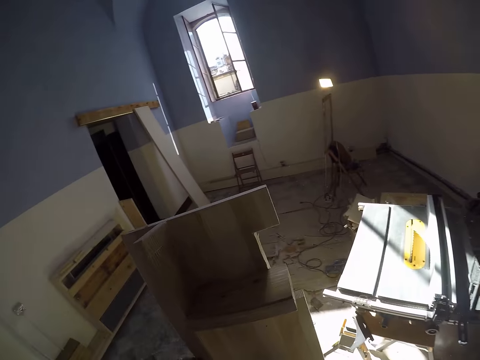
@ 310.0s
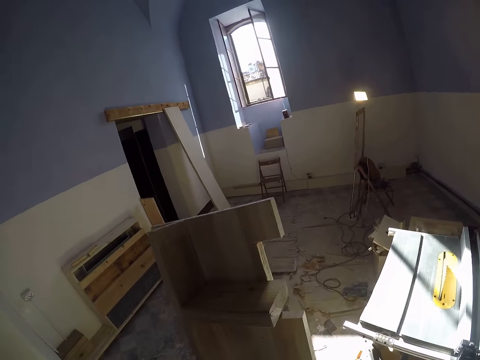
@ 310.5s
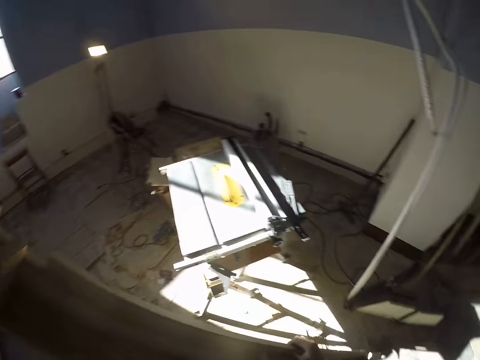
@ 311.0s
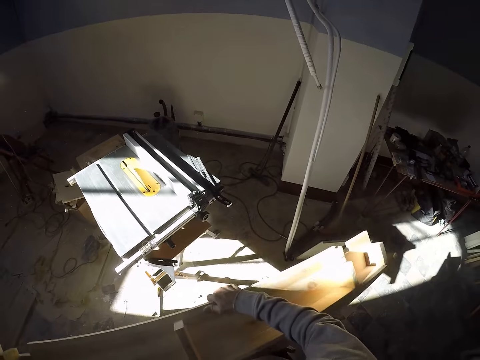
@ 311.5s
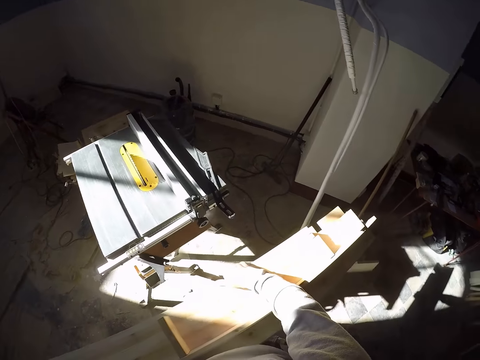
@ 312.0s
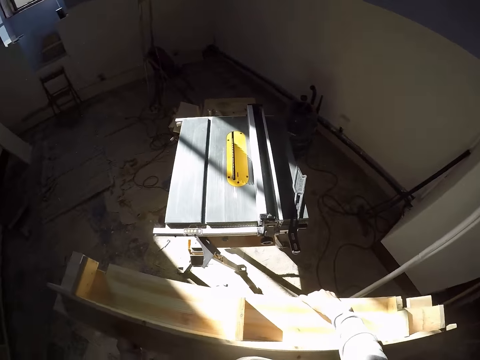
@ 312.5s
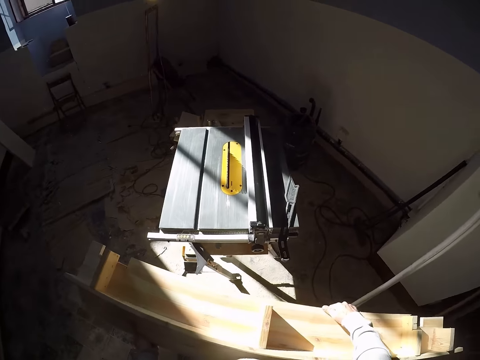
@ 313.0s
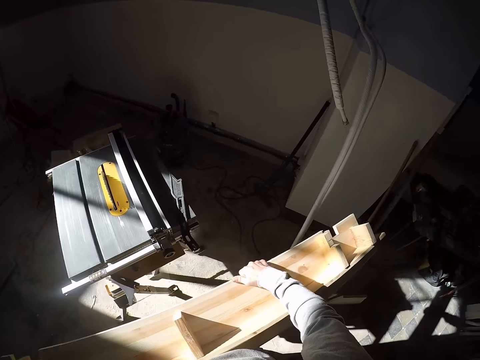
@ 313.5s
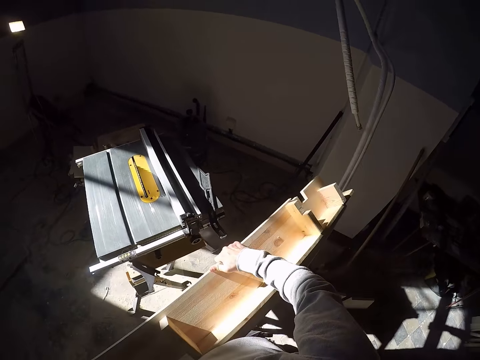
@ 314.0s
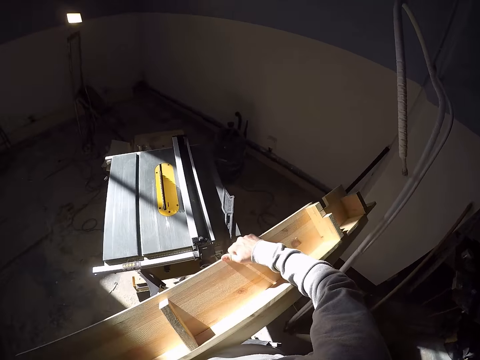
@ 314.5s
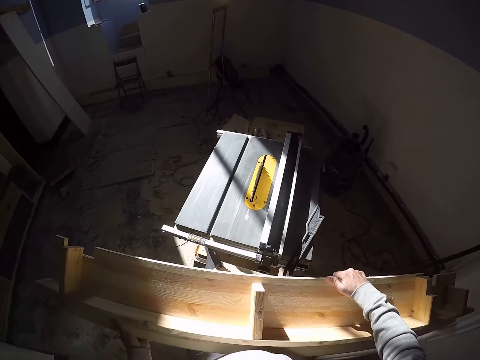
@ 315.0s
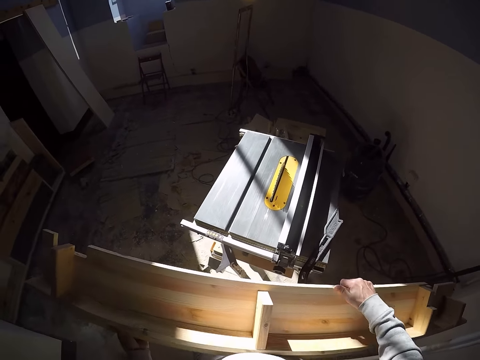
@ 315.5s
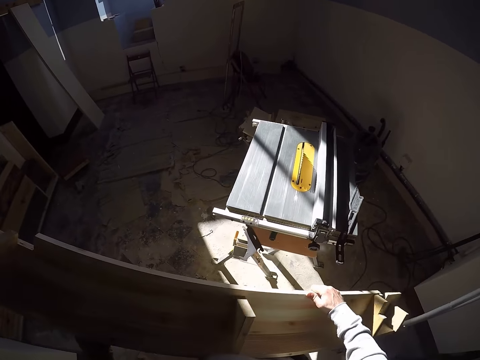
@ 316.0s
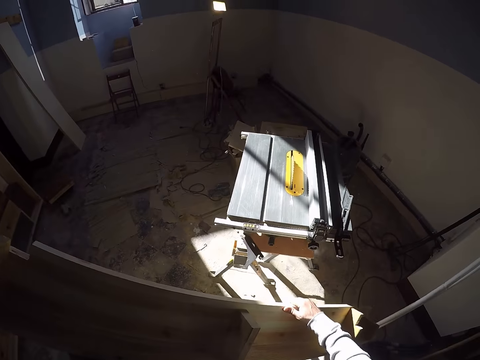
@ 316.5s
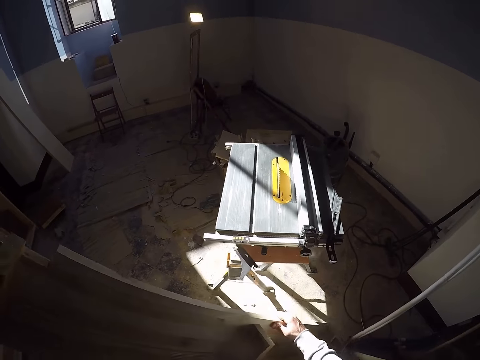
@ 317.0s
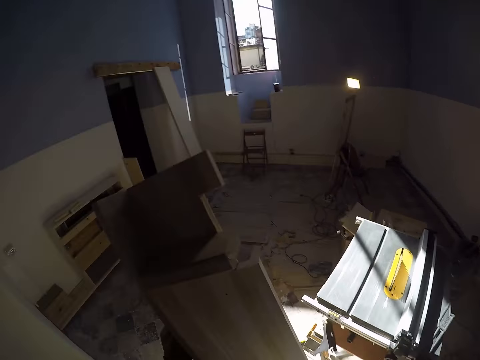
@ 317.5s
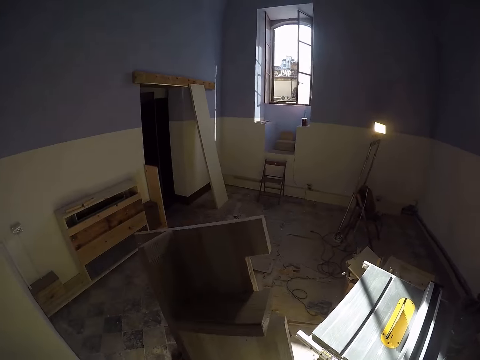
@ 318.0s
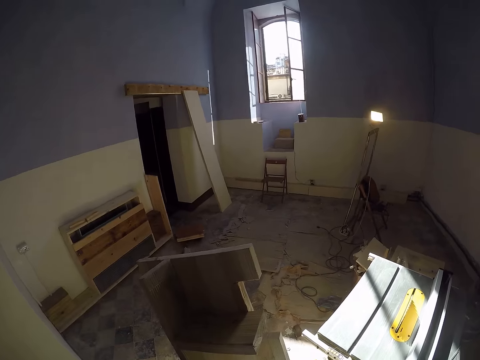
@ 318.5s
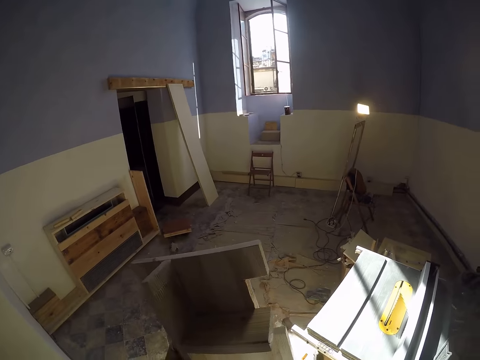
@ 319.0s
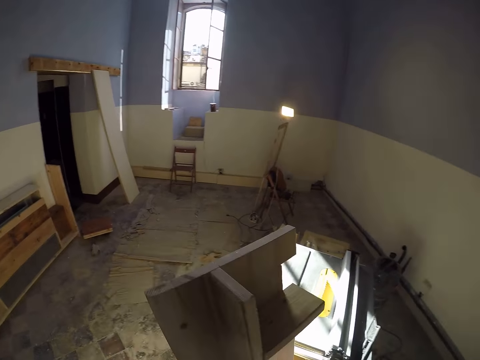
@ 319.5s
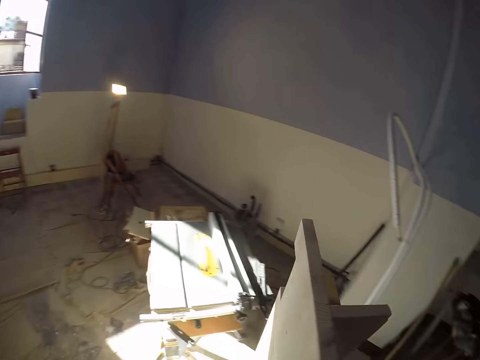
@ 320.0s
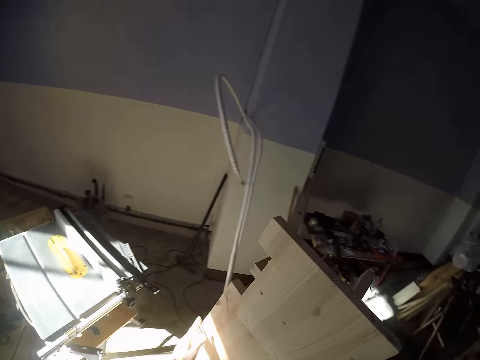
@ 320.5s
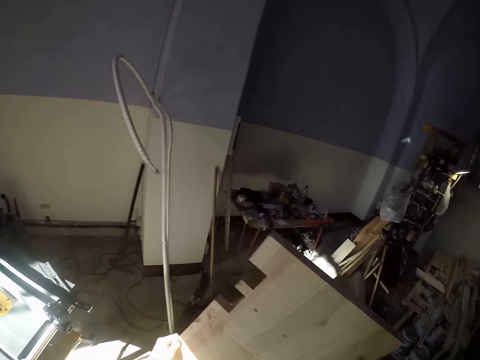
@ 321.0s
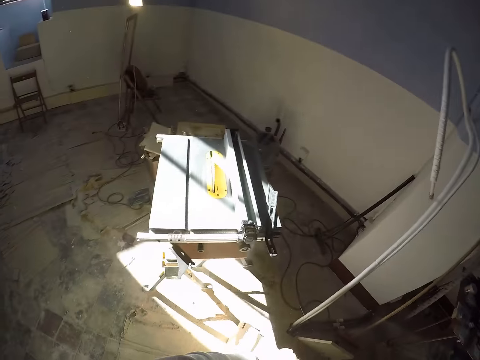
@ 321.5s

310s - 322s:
The camera wearer adjusts a piece of wood on the floor. They carry the piece of wood and look around a garage.

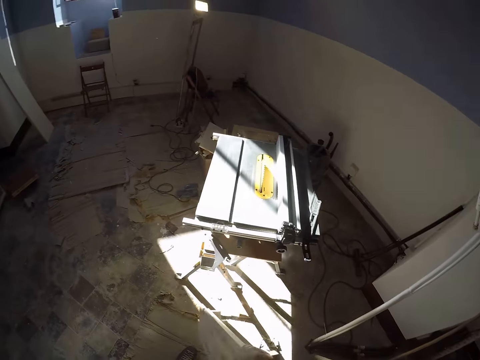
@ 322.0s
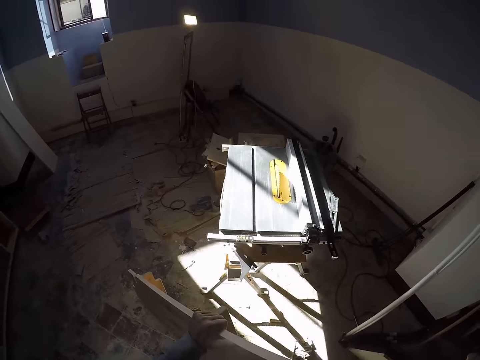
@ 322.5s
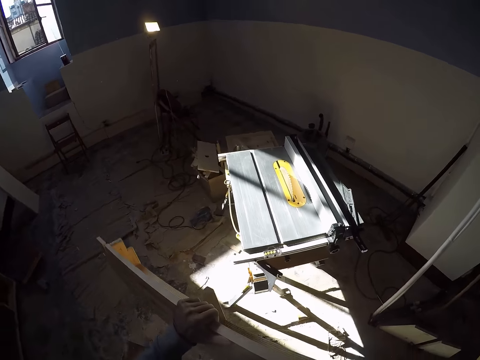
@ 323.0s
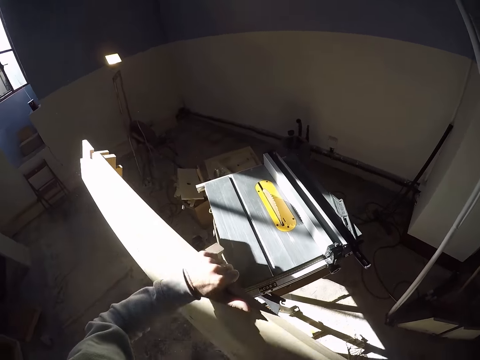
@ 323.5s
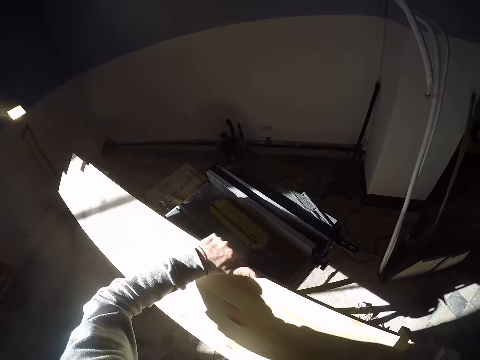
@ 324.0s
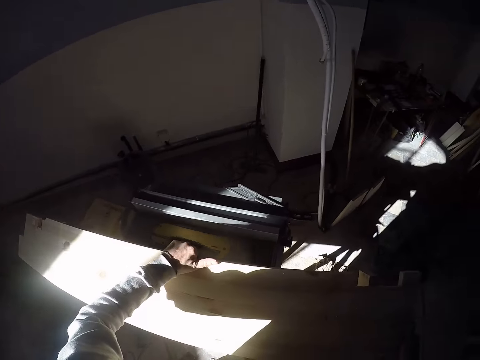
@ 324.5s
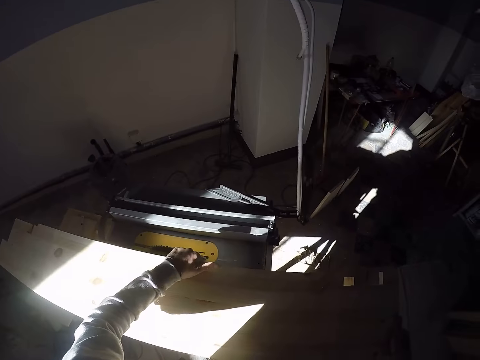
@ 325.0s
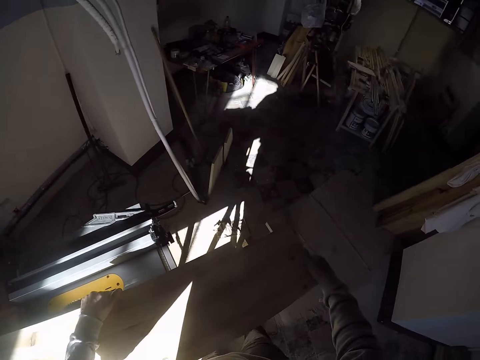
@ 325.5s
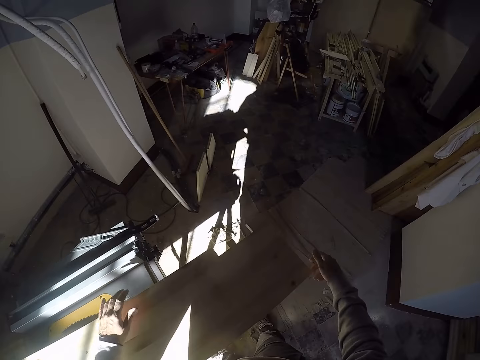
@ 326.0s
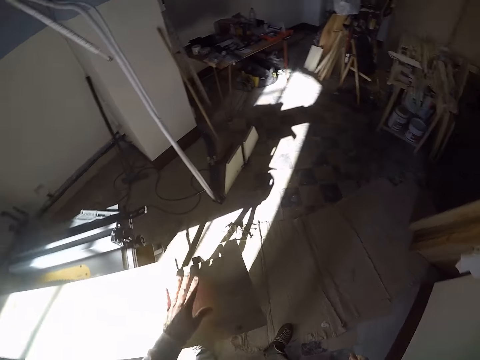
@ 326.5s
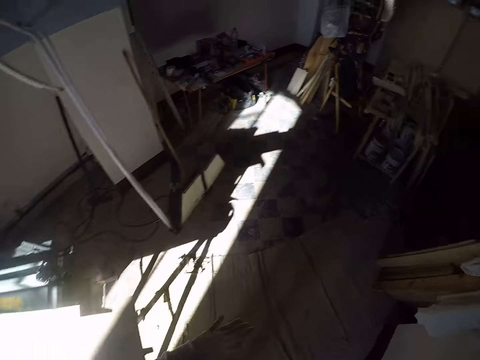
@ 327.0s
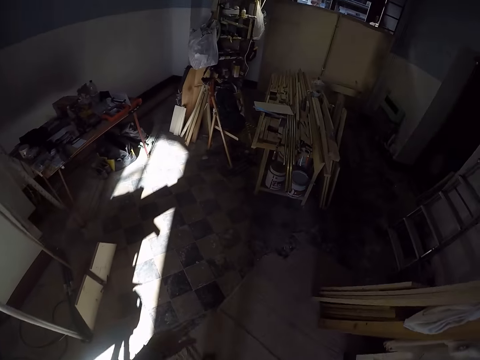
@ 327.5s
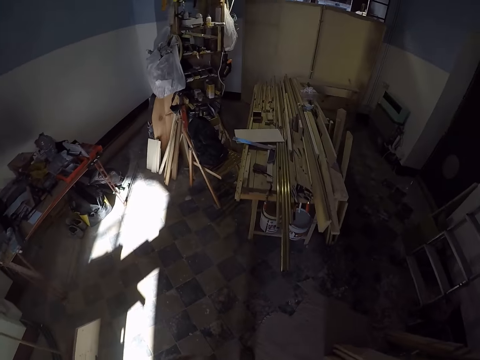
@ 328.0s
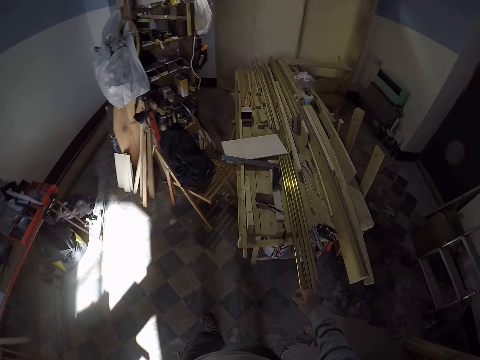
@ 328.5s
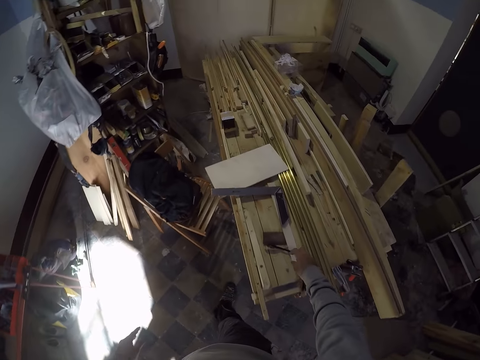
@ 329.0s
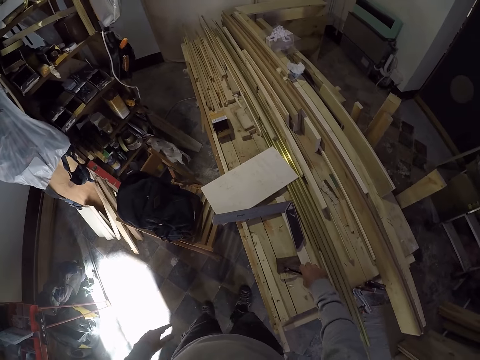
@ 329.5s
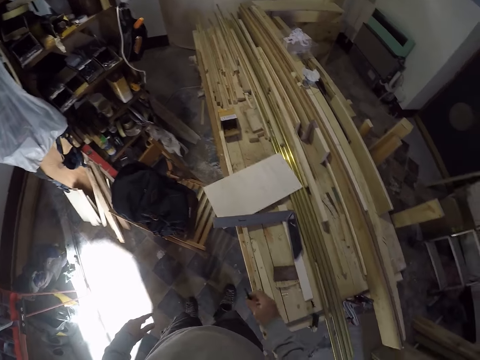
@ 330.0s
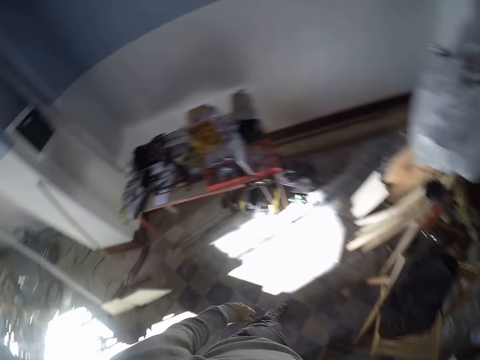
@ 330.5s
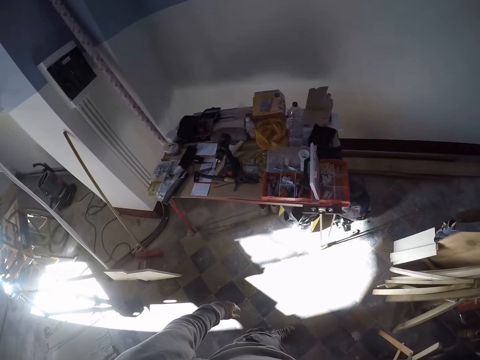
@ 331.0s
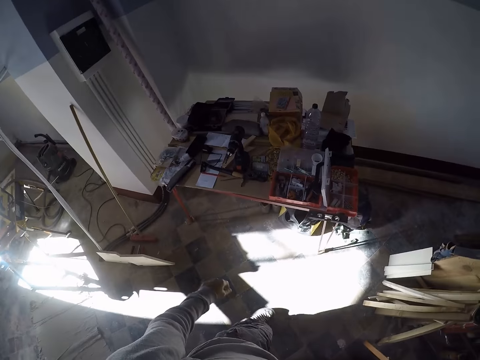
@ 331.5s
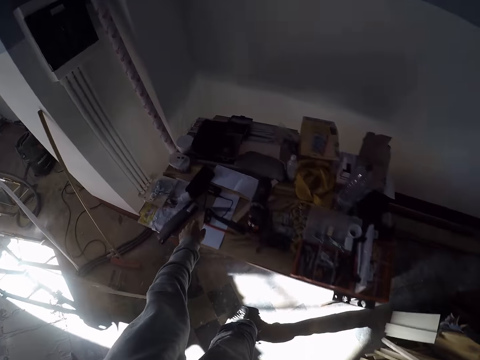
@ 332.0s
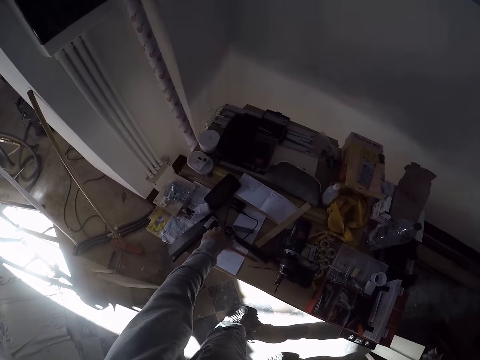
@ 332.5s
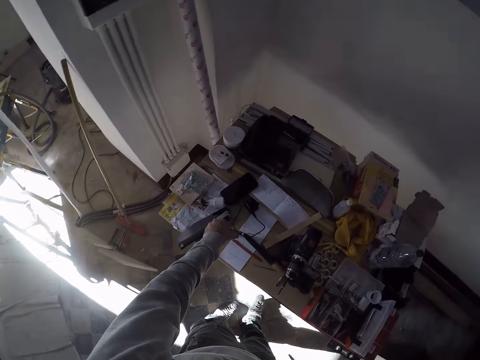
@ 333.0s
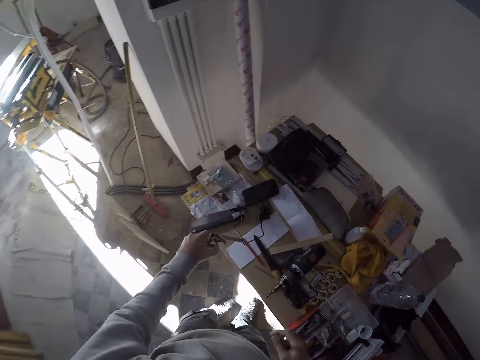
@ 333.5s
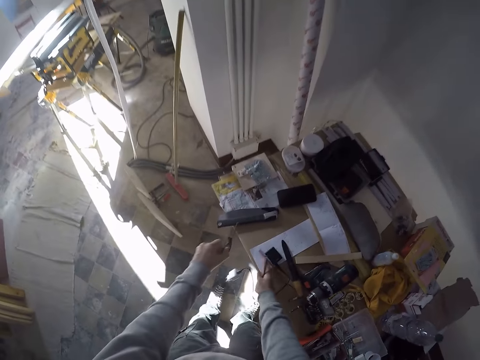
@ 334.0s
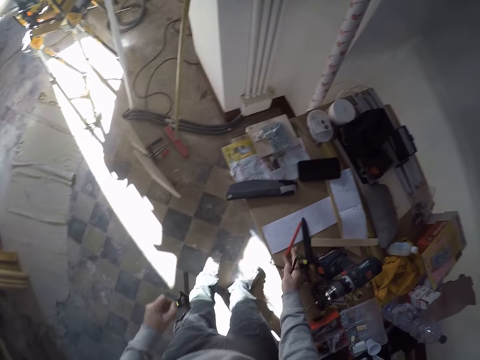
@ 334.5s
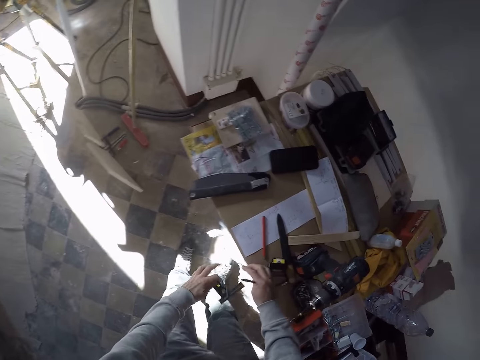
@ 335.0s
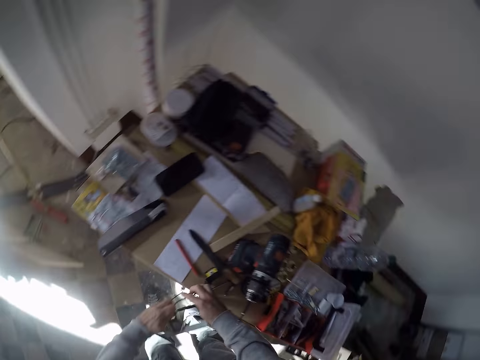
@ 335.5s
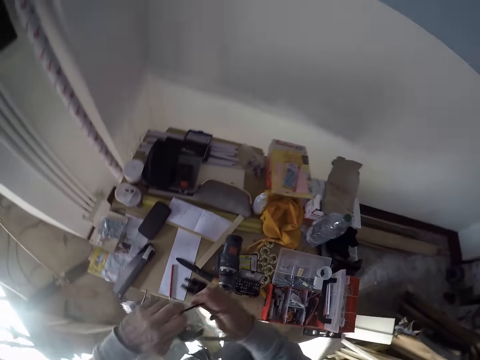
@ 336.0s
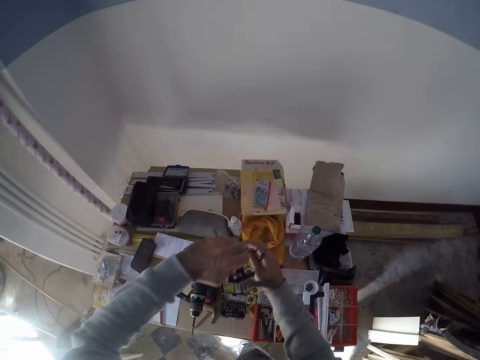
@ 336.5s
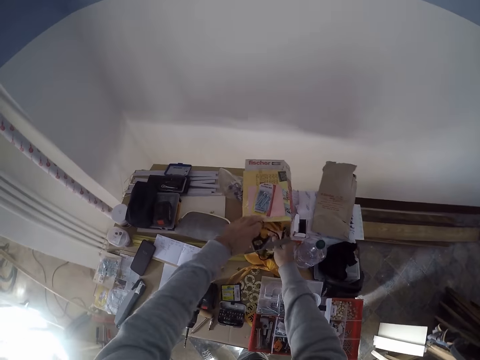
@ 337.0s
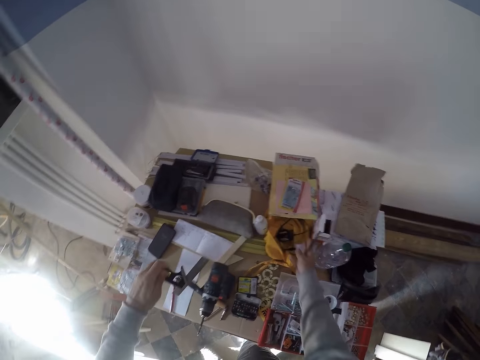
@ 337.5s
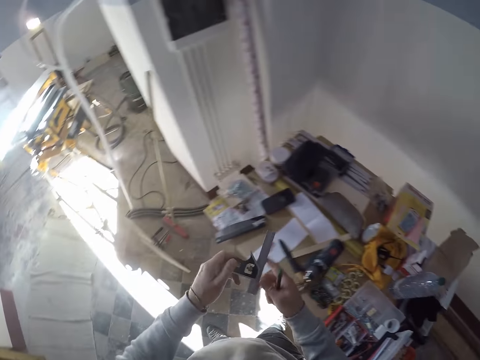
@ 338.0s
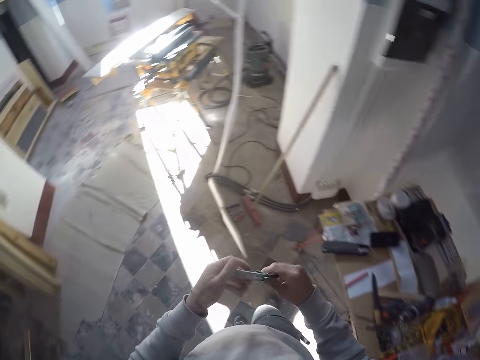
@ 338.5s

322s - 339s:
The camera wearer adjusts a piece of wood on the floor and walks around a garage. He places the wood on the work bench or wood cutter with both hands. He walks around the garage. He picks up a pencil from the table with his right hand. He looks around the garage and walks around the garage. He picks up a meter rule or Vernier calipers from the table with his left hand. He picks up a cable from the table with both hands. He drops the cable on the table with both hands.
